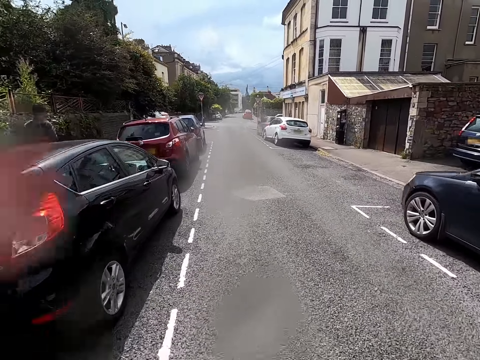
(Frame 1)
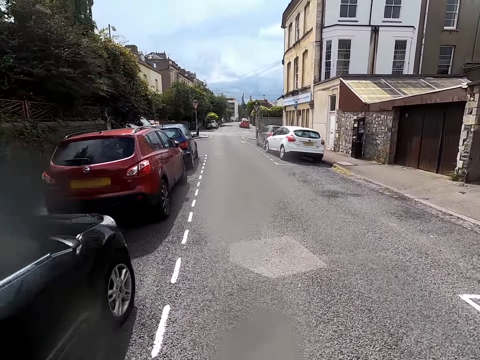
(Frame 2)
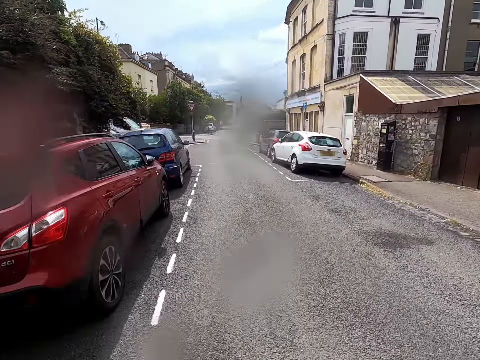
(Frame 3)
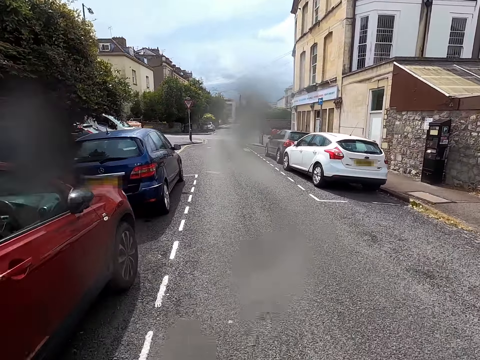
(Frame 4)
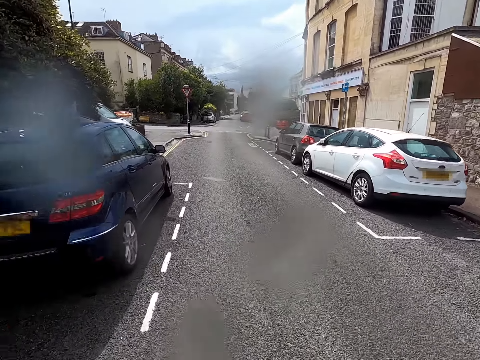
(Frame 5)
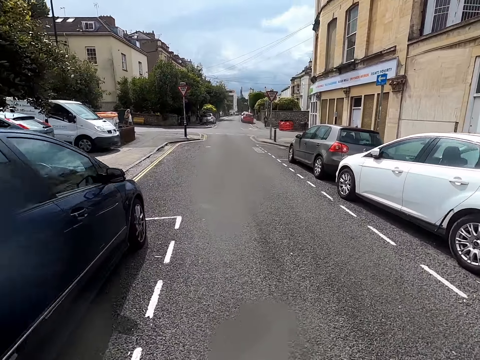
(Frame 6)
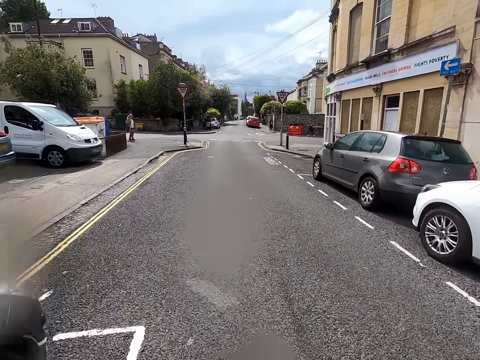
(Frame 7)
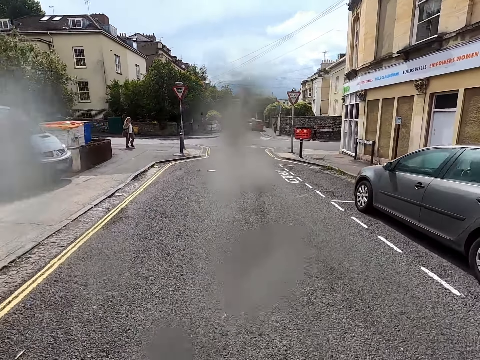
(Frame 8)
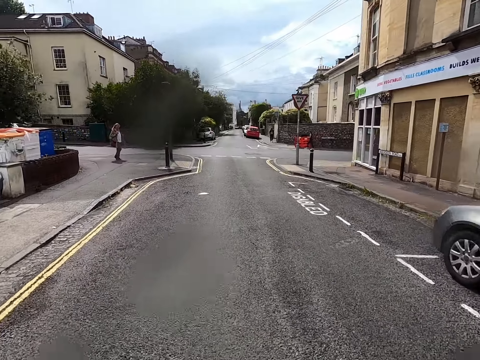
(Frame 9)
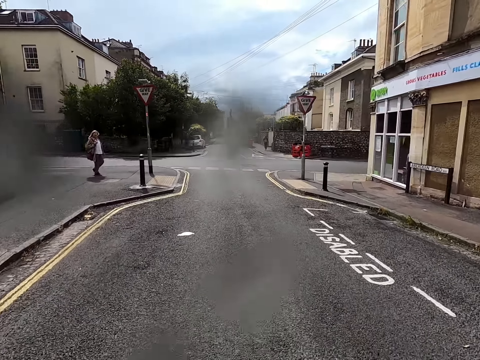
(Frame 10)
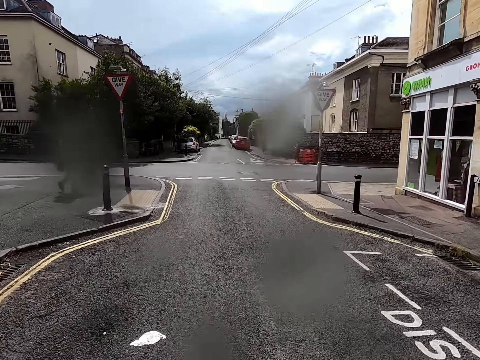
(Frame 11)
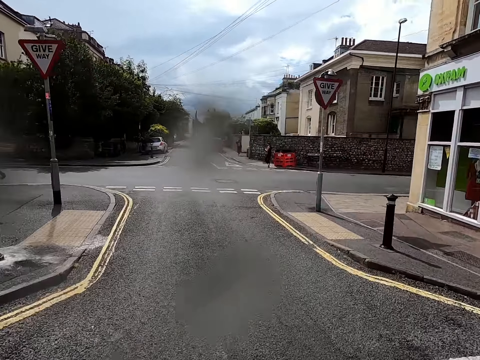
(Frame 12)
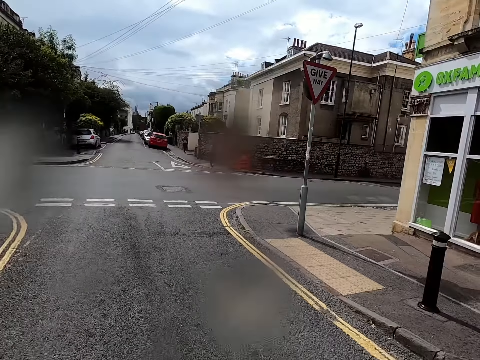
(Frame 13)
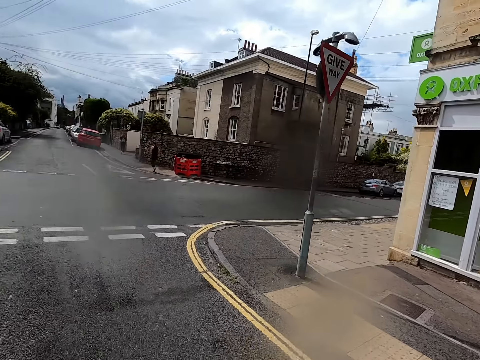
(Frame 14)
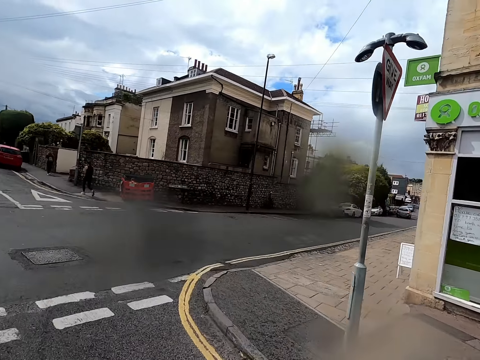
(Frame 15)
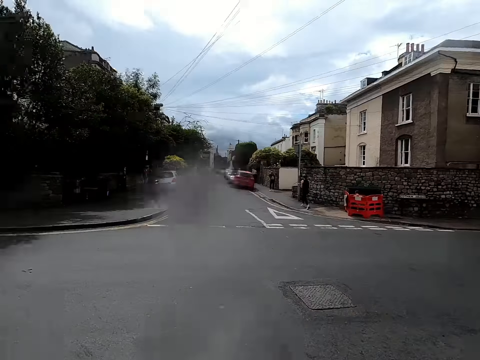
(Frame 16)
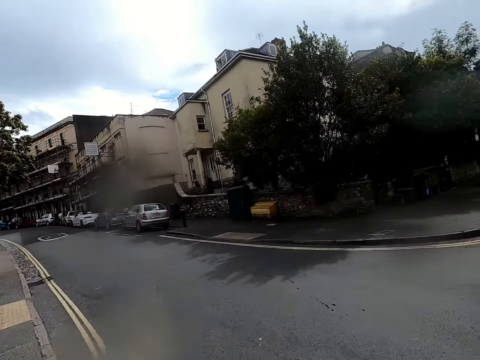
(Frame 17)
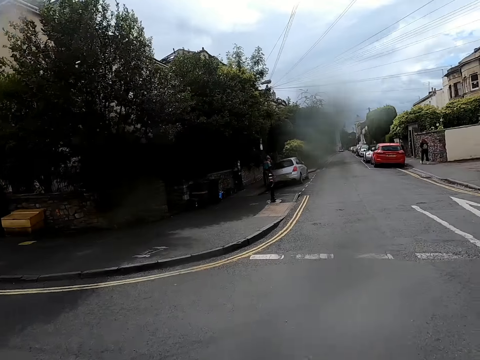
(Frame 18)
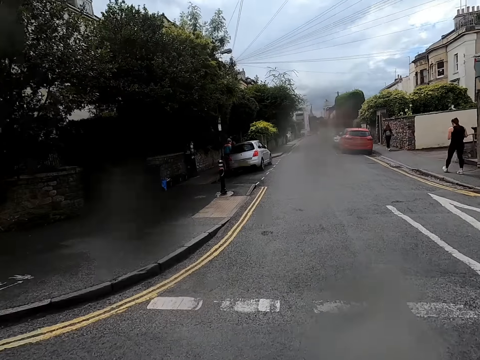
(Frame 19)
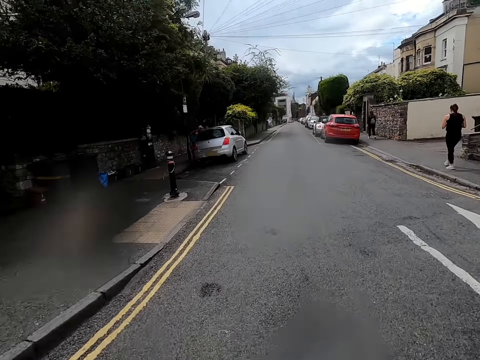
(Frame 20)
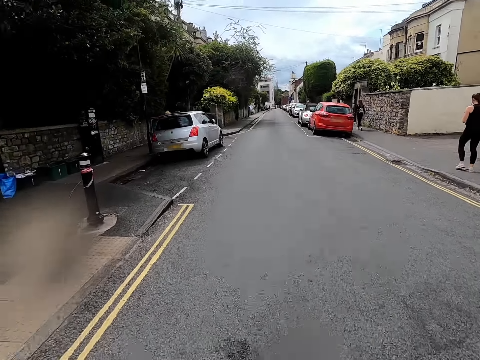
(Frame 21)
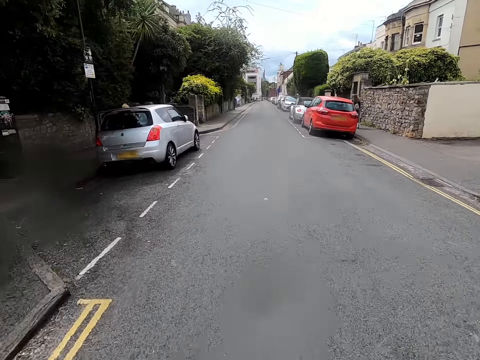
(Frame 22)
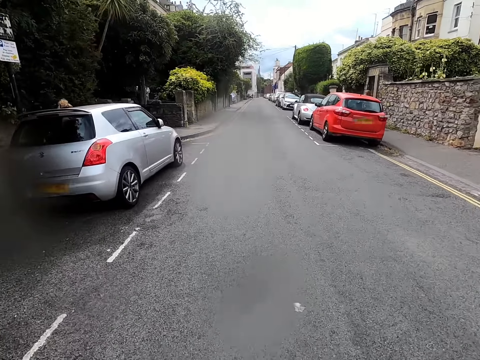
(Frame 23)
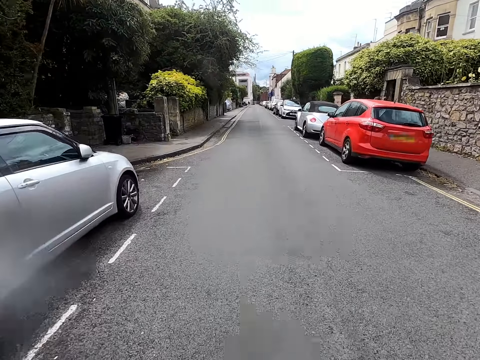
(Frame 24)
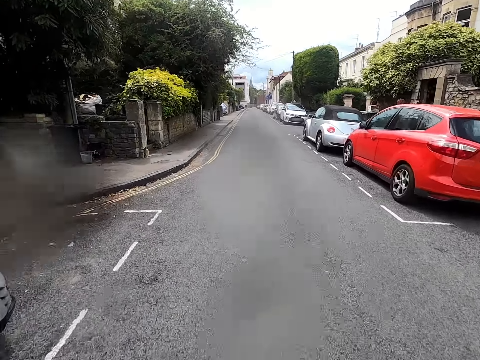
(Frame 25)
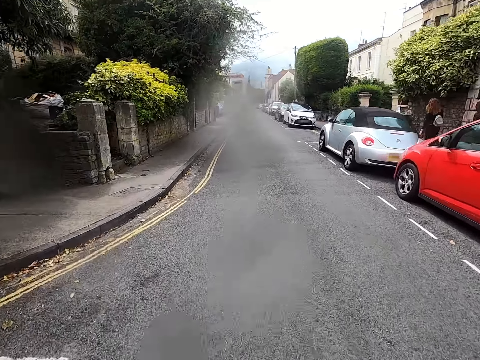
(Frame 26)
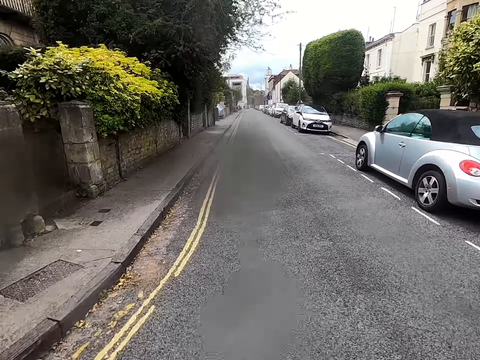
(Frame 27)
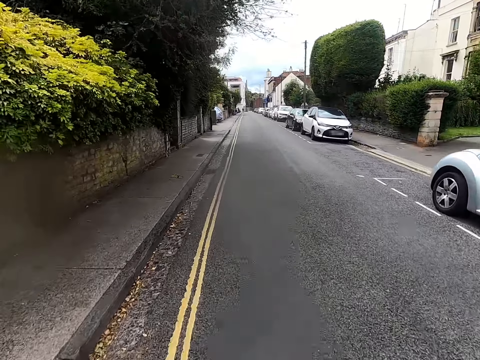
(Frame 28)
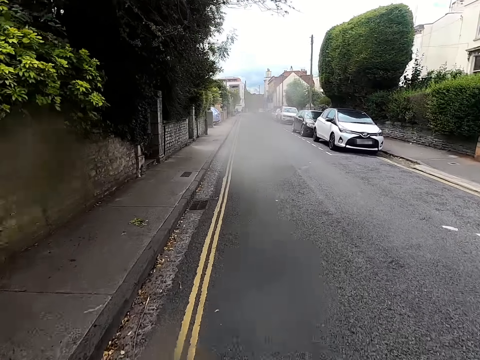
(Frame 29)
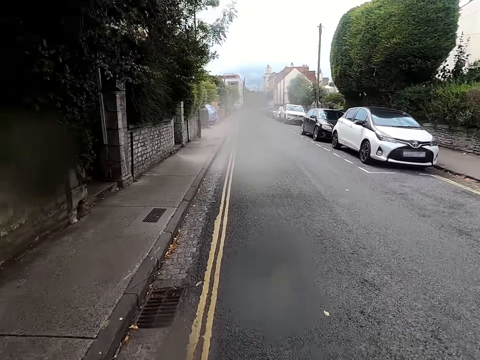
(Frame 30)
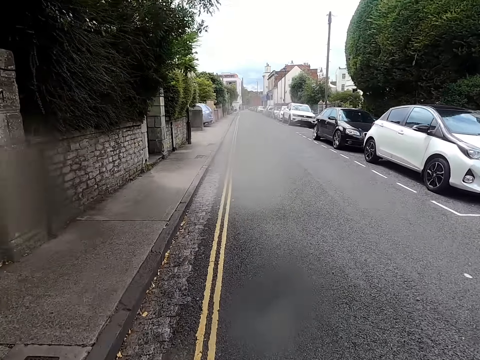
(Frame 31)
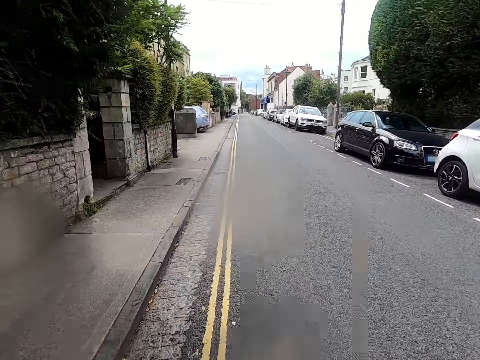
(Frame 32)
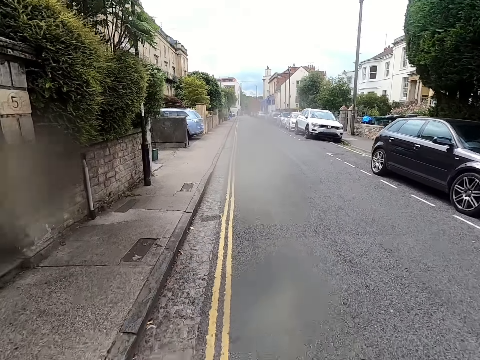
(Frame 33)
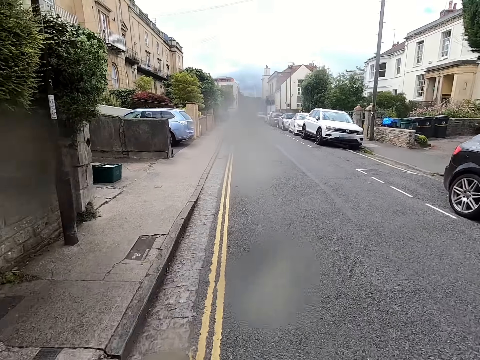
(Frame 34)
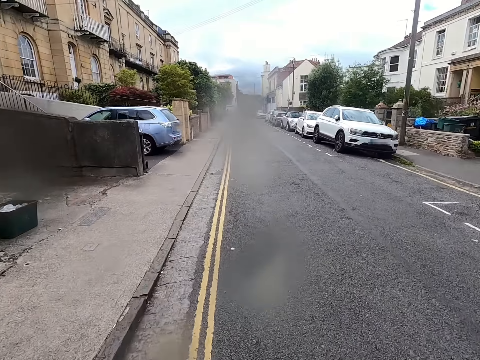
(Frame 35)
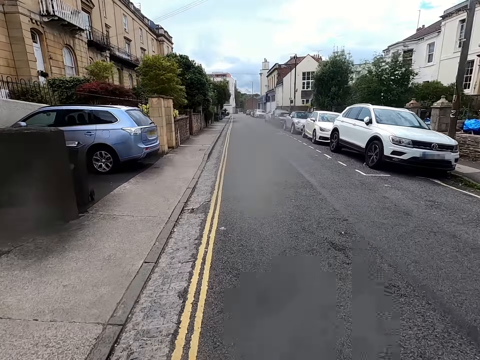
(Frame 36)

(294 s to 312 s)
The camera wearer rides a bicycle past a man. They ride the bicycle on the road. They ride the bicycle past a lady. The lady walks around the road. The camera wearer looks around the road. They ride the bicycle on the road. Another lady walks around a sidewalk. The camera wearer rides the bicycle past the other lady. They ride the bicycle on the road.

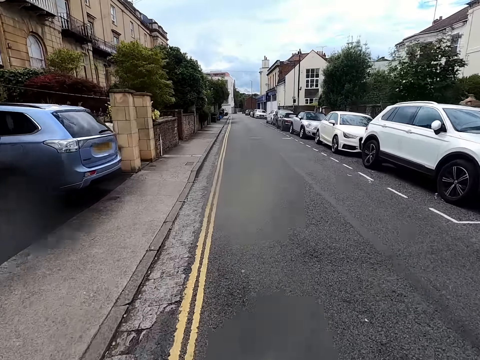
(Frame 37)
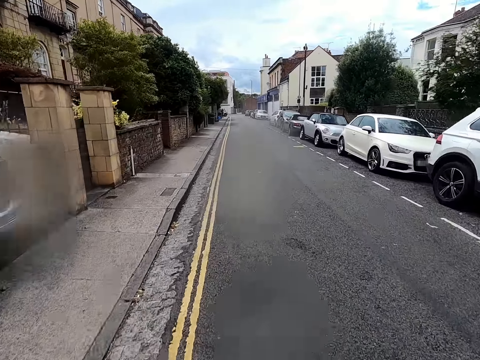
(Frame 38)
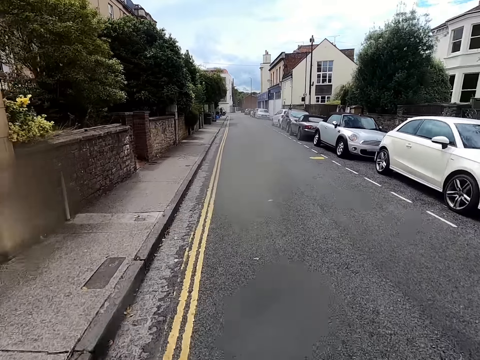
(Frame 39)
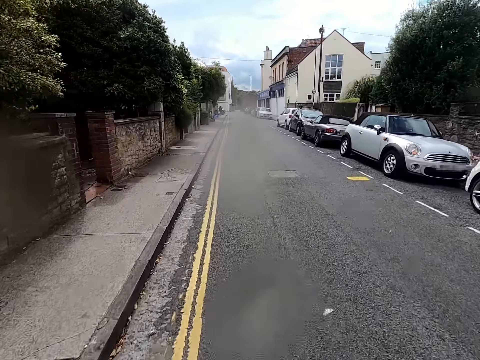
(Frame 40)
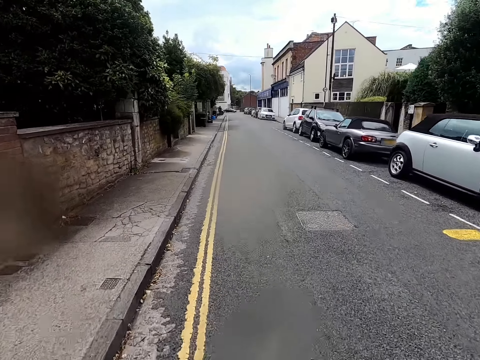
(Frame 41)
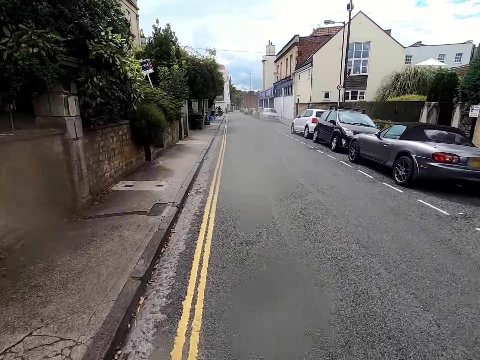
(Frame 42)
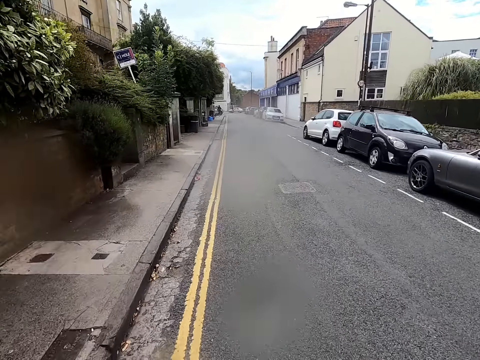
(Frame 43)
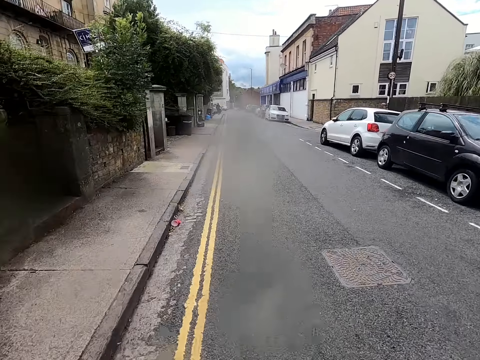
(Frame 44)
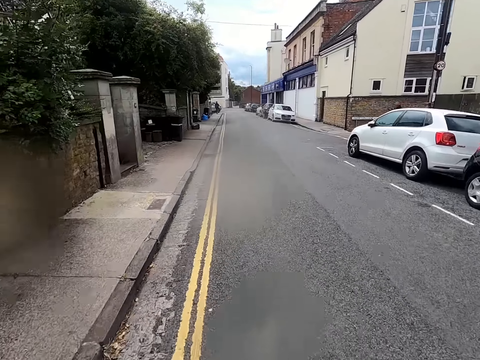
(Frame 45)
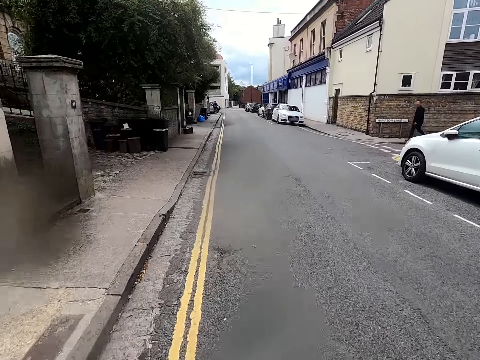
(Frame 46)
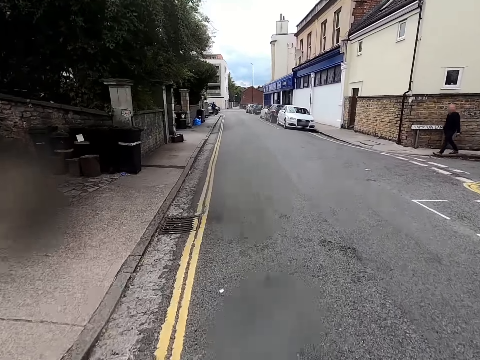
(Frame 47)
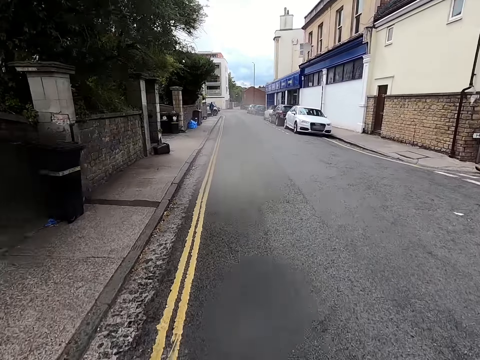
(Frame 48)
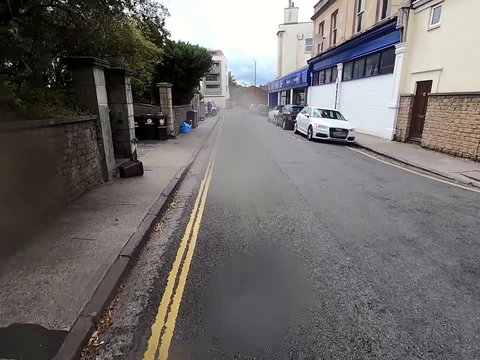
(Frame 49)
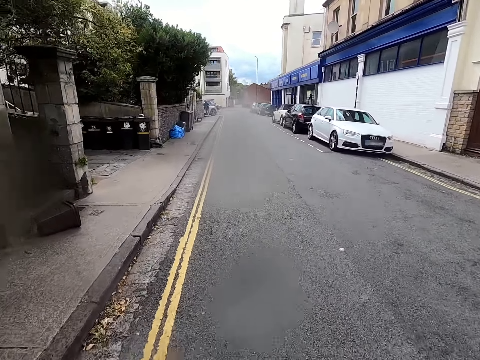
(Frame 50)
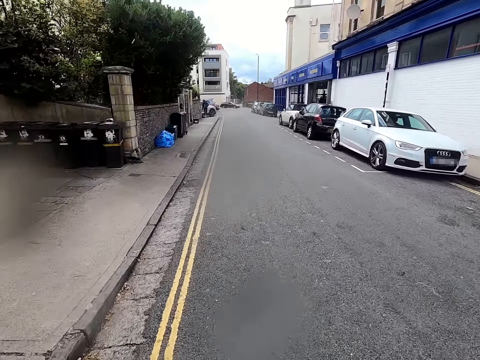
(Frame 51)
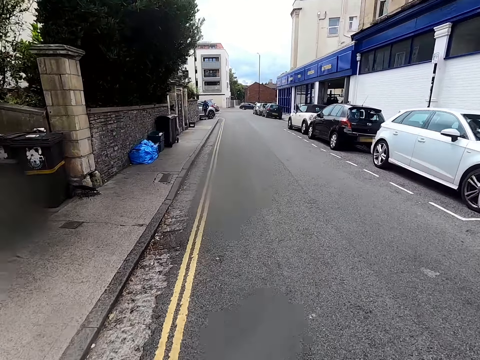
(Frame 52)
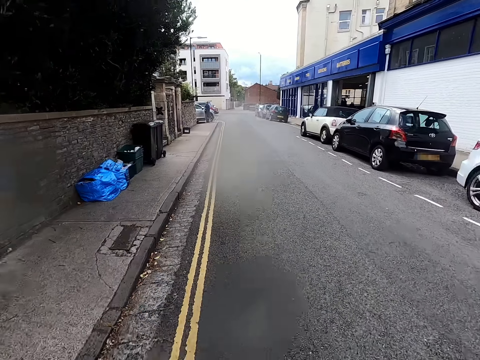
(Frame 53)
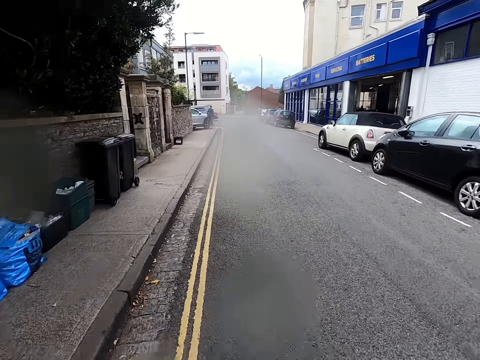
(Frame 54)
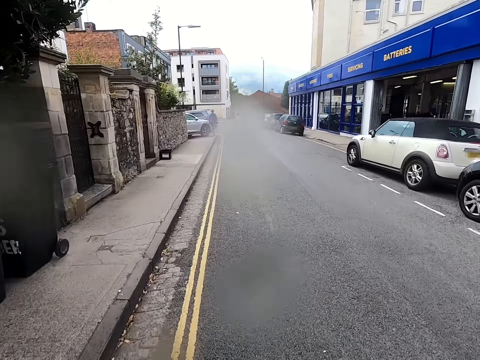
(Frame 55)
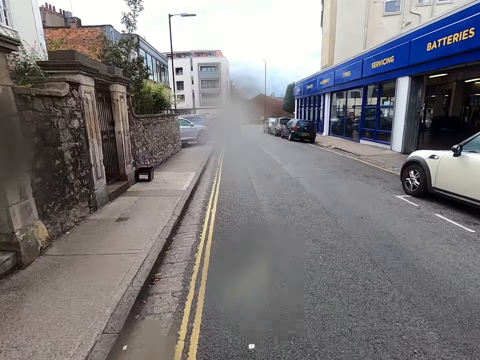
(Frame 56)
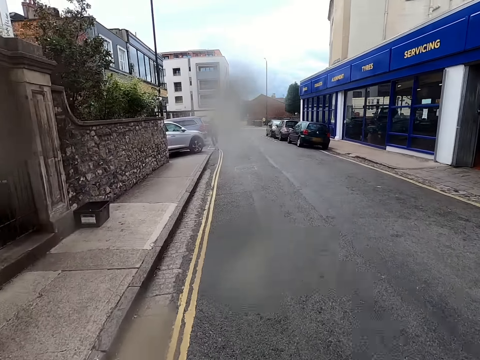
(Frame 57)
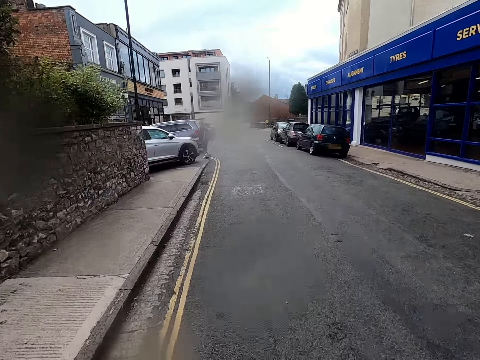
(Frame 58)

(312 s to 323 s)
A man walks around a sidewalk. The camera wearer rides a bicycle on the road.
